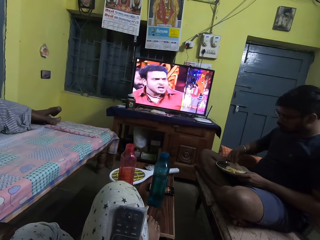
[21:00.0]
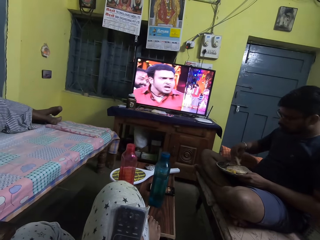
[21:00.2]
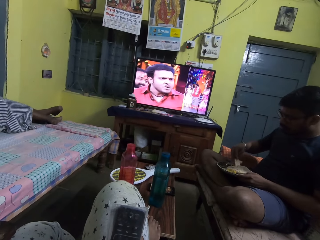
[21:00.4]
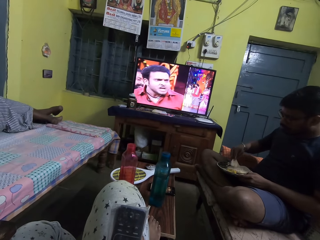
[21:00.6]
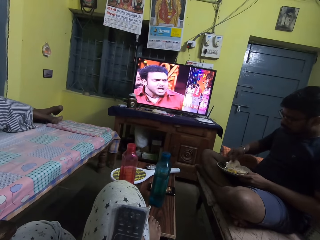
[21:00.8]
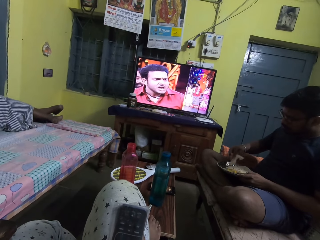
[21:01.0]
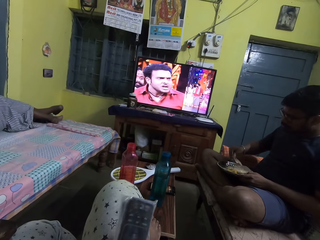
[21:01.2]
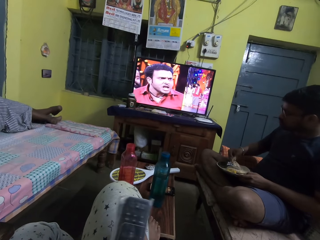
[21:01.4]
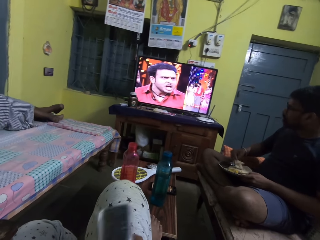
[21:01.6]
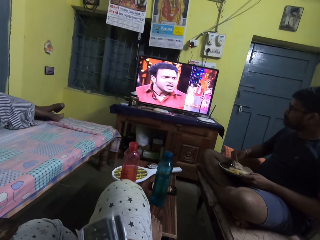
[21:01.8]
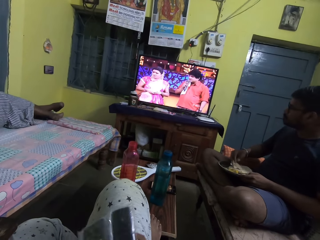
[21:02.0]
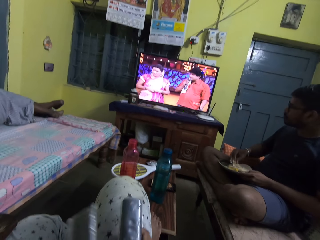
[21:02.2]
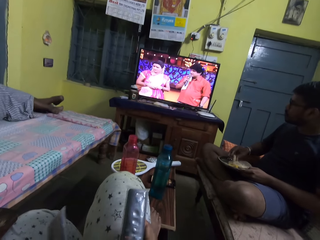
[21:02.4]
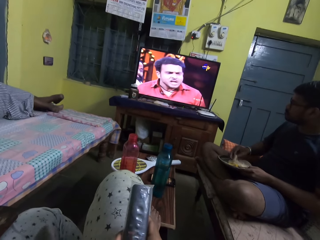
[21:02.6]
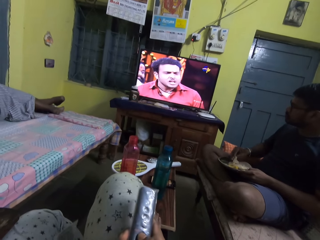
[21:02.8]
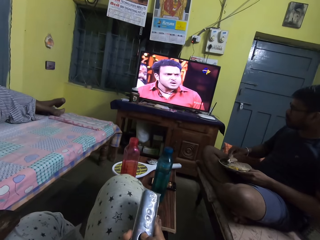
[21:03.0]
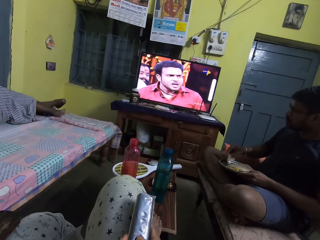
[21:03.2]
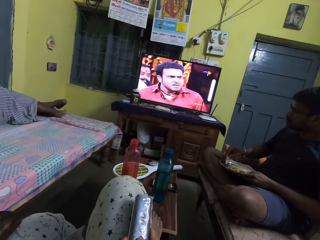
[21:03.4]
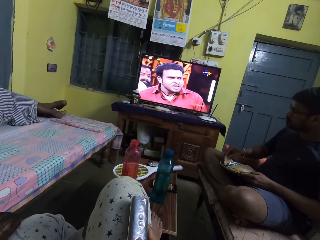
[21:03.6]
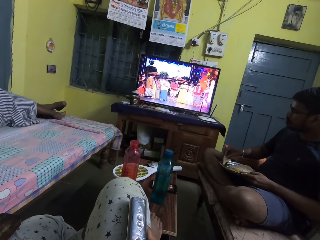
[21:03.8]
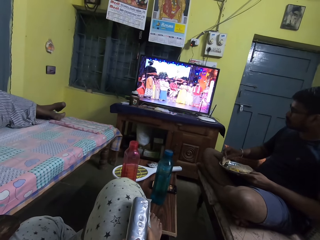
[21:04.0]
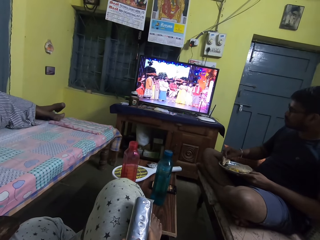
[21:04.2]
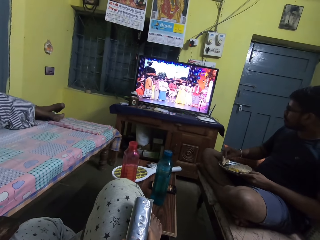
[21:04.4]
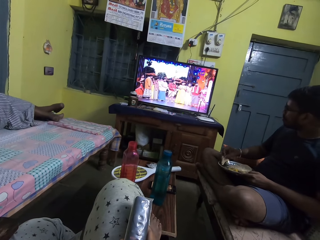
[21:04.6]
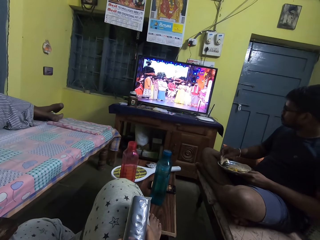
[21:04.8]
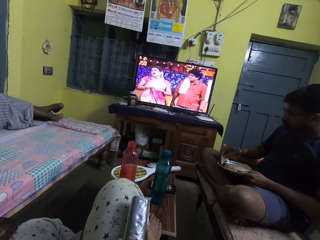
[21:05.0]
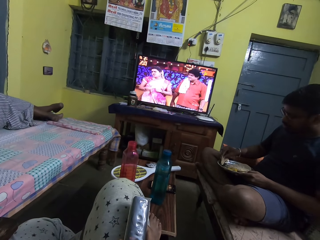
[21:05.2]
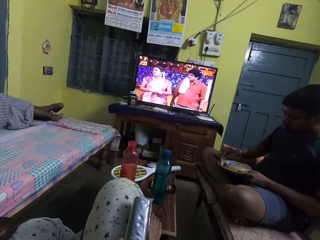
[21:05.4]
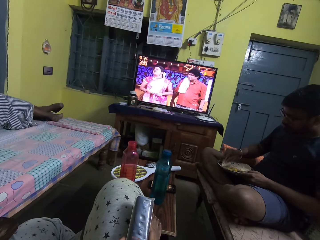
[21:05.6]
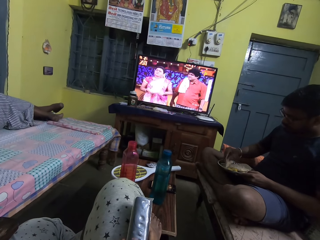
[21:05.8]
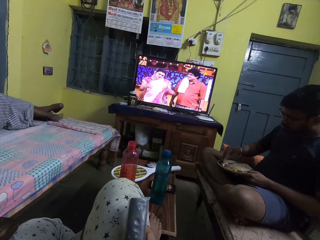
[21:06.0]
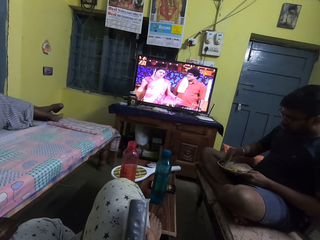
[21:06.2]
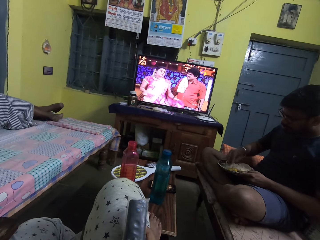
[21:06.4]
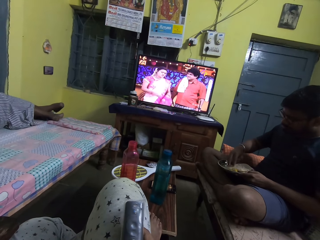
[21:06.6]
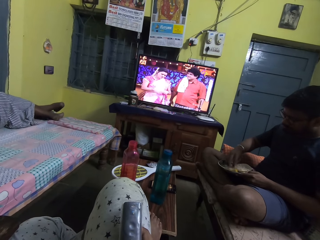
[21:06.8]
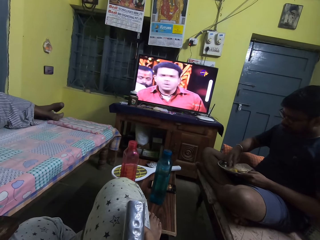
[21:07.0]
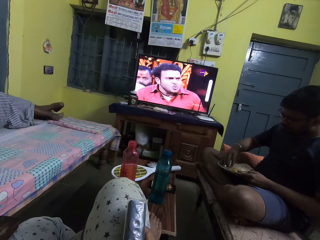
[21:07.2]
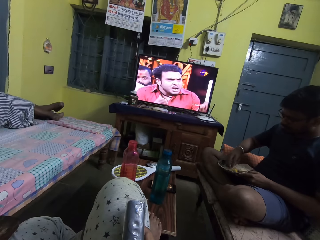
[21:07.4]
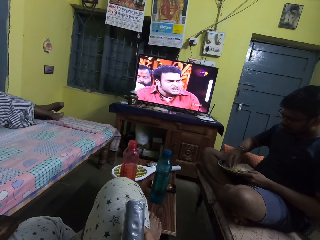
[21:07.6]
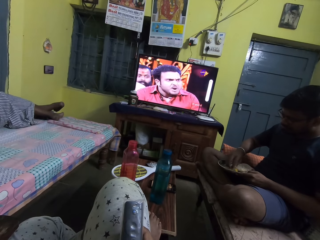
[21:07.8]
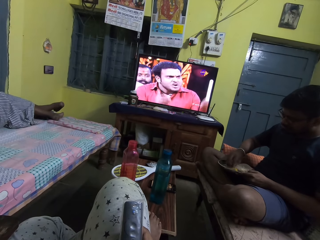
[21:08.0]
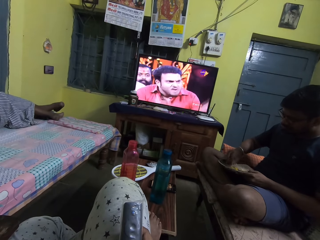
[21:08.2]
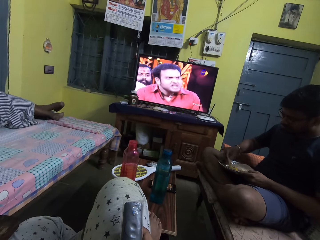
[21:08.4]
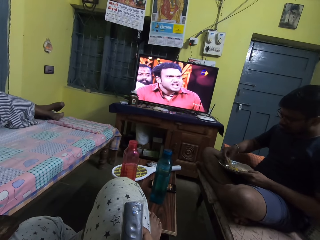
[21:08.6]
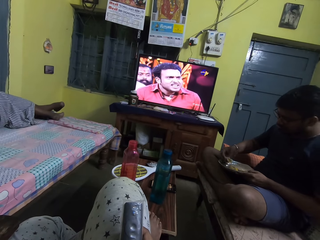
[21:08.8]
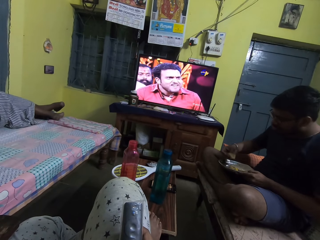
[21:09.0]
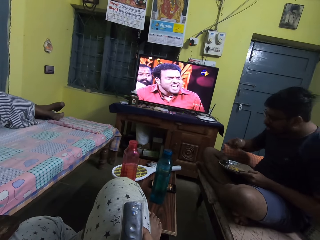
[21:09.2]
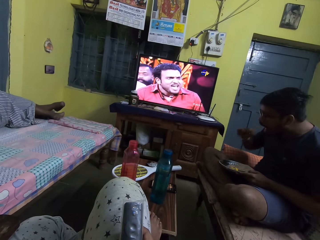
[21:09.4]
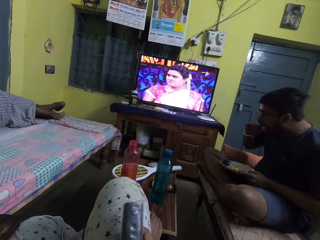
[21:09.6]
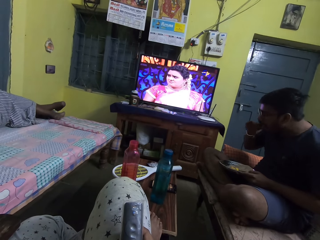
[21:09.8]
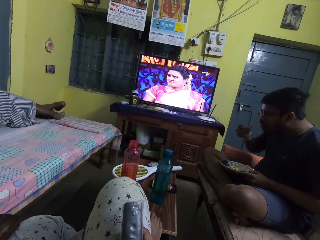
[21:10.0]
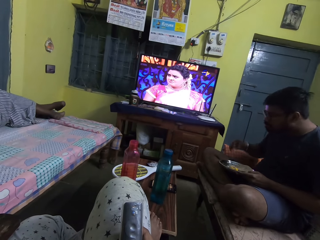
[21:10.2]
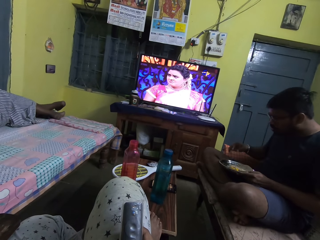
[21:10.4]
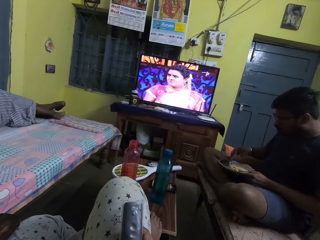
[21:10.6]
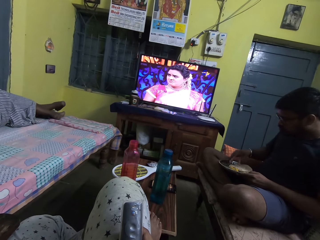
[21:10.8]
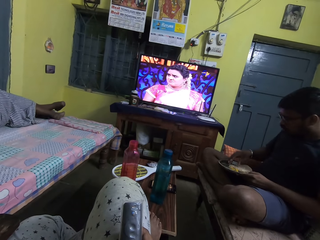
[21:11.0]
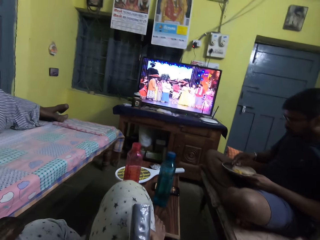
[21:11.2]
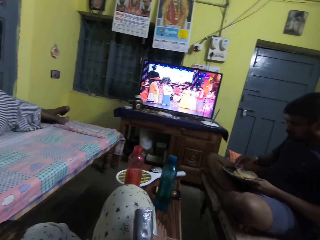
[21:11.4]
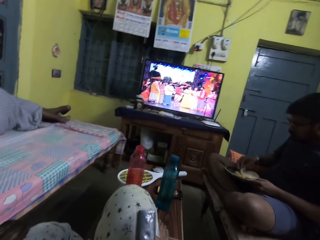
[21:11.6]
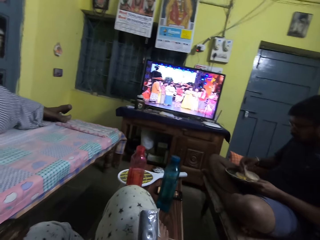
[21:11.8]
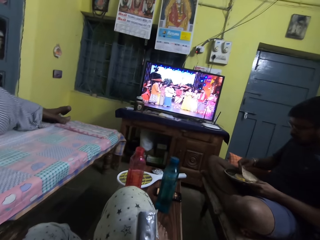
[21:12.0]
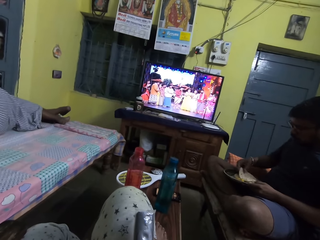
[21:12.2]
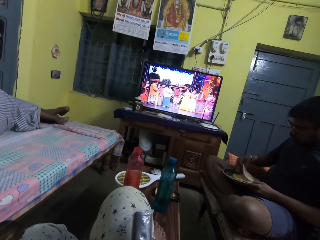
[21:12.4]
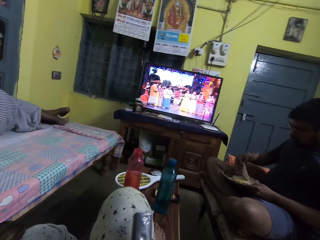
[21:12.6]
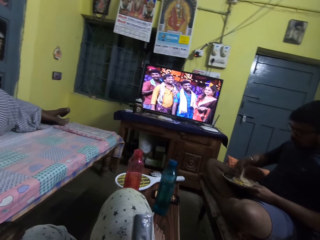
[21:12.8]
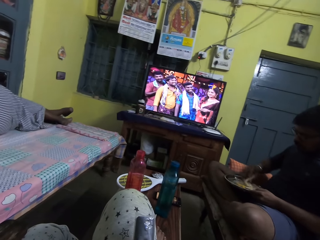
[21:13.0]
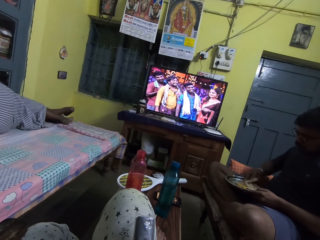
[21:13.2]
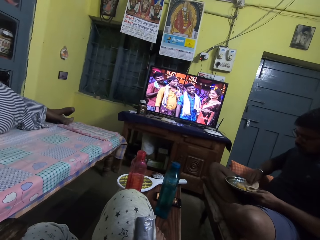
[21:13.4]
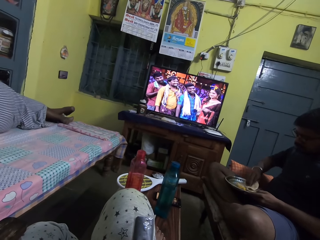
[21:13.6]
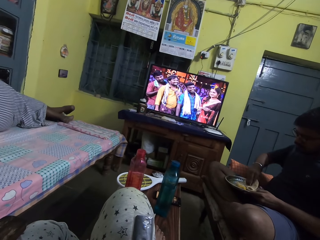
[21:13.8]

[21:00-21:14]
The man folds the bread crumb in the plate with his right hand. The camera wearer holds each of the remote controls with her hands. She presses the remote control with her right hand. The man scoops sauce from the plate with the bread crumb in his right hand. He eats the bread crumb with his right hand. He picks up a bread crumb from the plate in his left hand with his right hand.

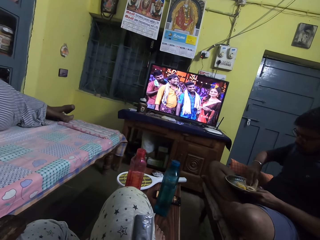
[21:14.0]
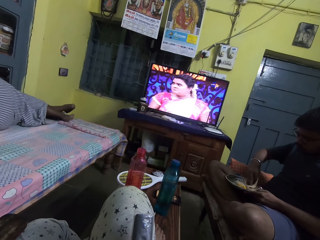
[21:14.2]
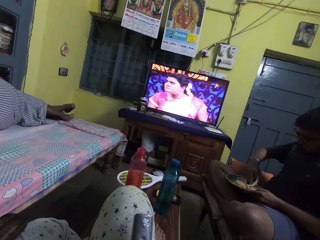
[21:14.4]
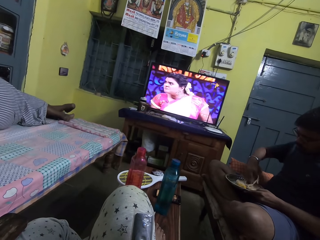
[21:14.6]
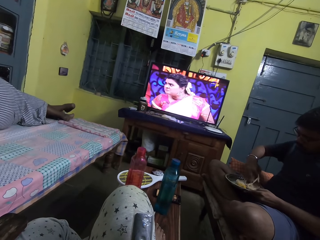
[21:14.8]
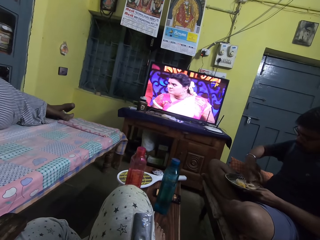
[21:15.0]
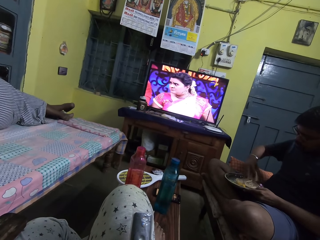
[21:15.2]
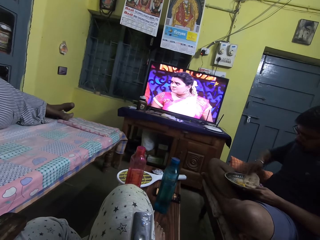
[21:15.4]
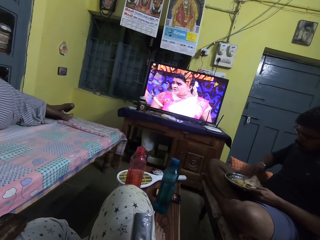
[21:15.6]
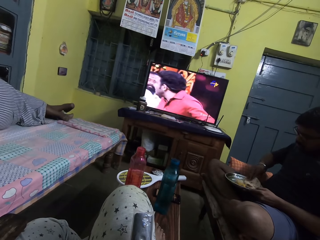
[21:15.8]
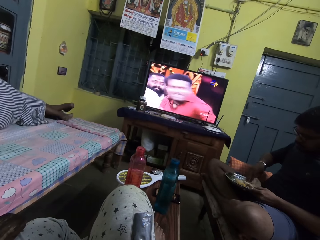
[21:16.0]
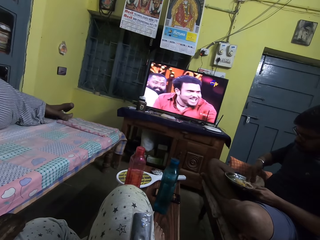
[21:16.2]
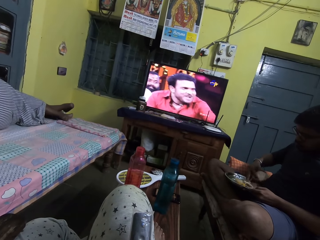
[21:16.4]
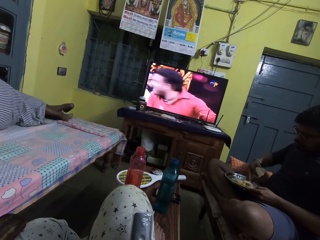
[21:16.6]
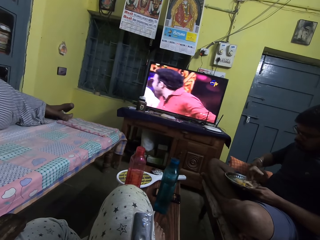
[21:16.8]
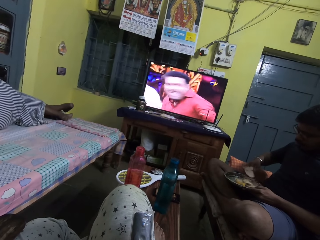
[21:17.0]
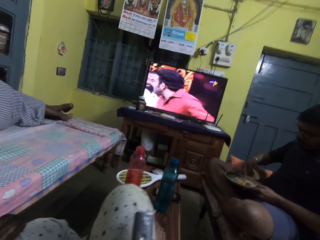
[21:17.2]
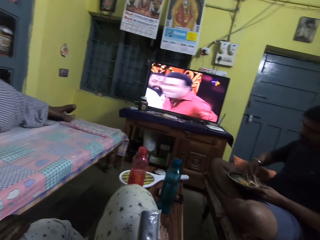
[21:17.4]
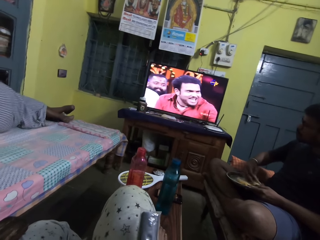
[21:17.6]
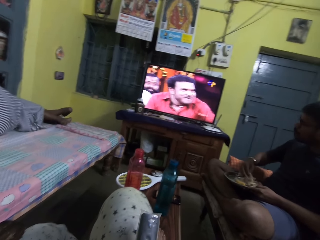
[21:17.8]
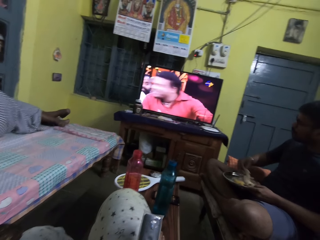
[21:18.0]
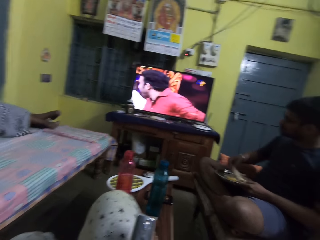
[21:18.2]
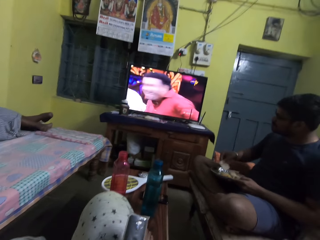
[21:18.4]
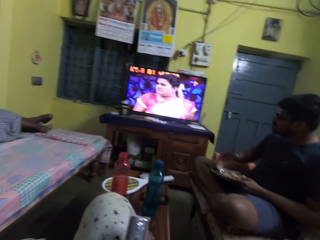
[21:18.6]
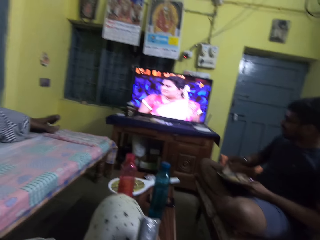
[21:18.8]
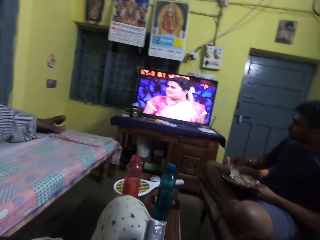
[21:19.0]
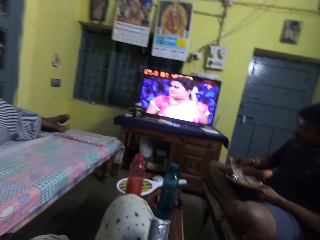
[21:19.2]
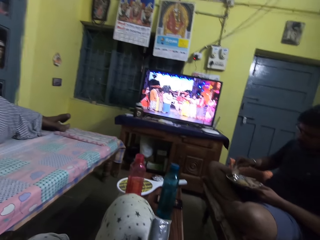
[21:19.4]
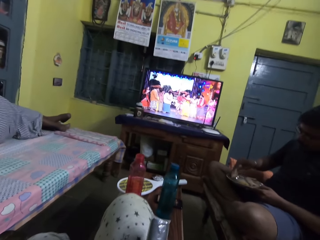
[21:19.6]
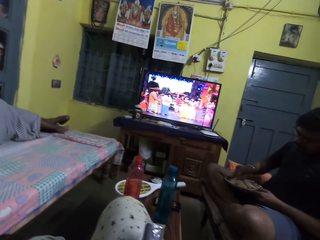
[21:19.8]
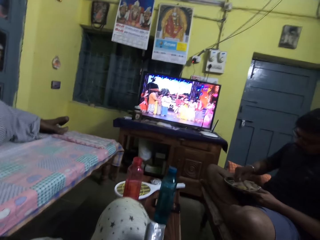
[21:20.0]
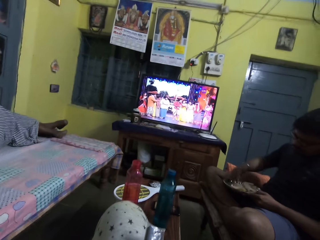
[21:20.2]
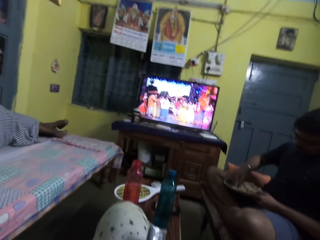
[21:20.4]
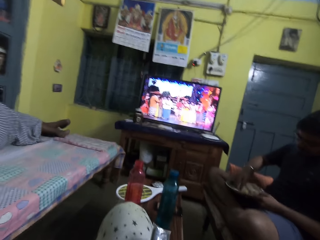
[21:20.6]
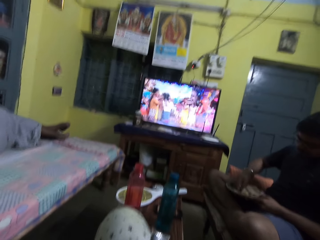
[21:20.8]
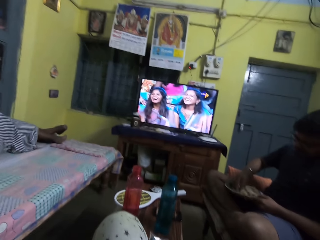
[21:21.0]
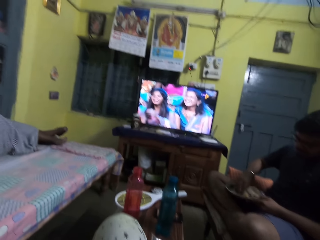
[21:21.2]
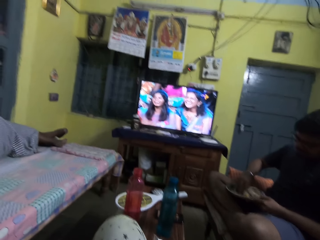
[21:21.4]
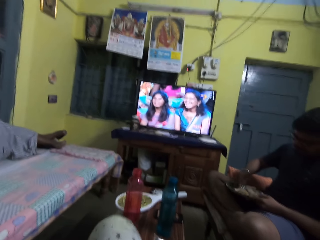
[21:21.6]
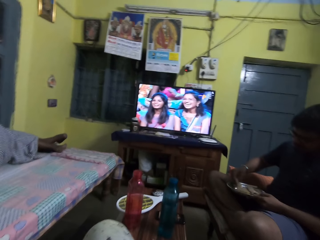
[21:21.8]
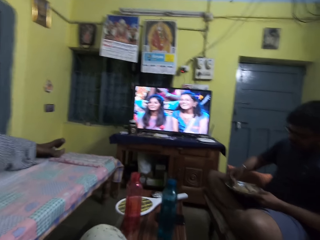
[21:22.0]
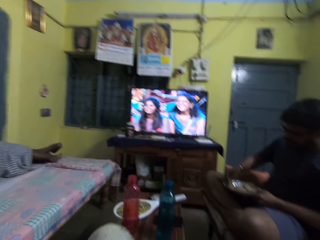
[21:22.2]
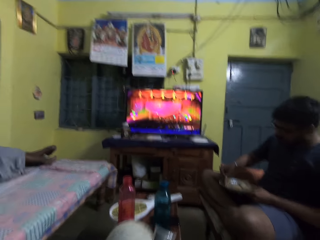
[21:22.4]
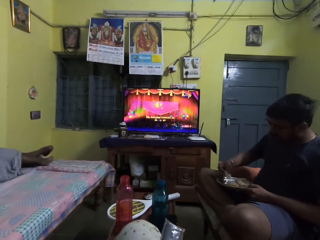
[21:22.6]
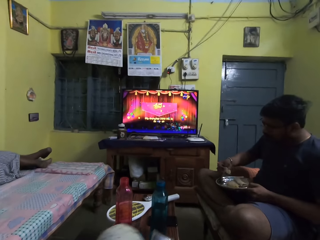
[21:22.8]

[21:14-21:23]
The man breaks the bread crumb in the plate with his right hand. He drops the bread crumb on the plate with his right hand. He scoops sauce from the plate with the bread crumb in his right hand.
